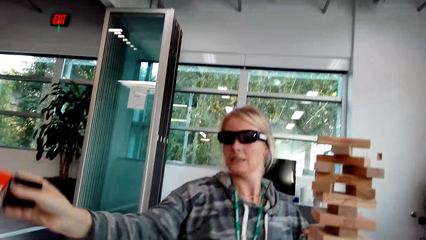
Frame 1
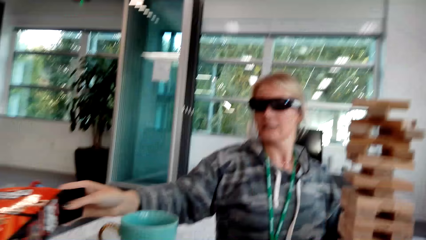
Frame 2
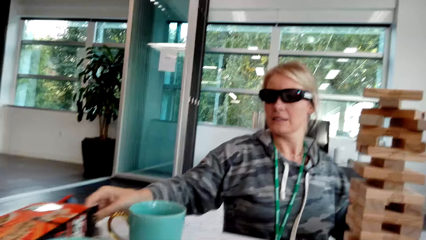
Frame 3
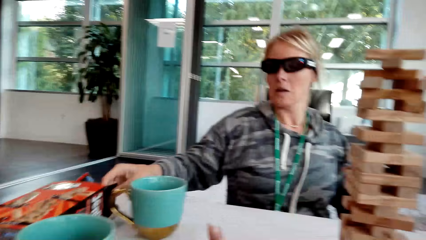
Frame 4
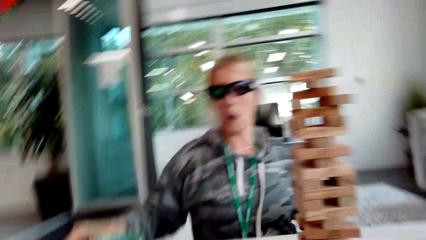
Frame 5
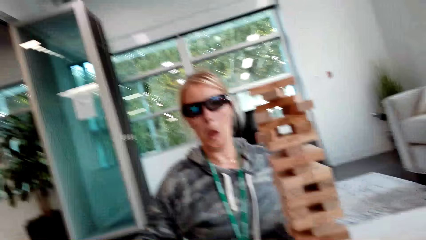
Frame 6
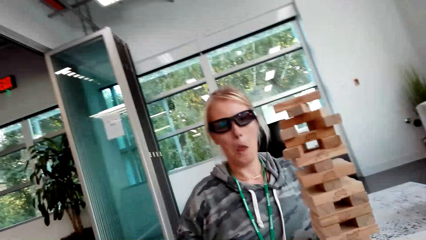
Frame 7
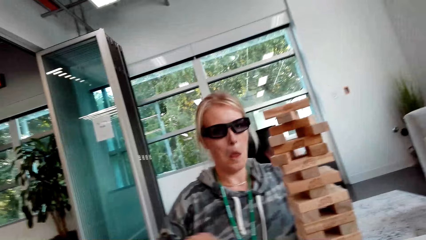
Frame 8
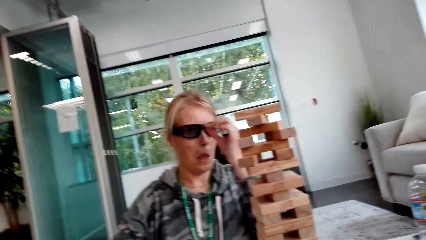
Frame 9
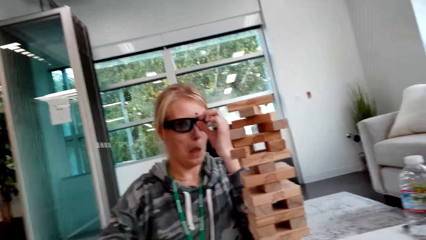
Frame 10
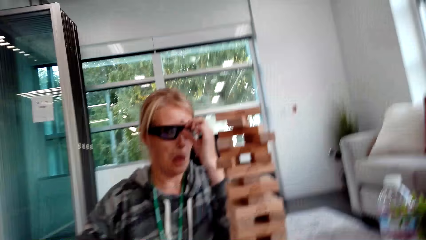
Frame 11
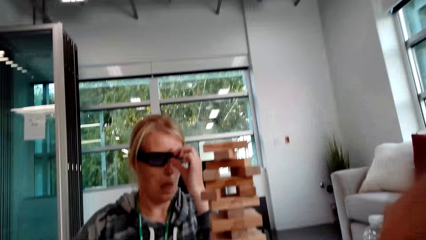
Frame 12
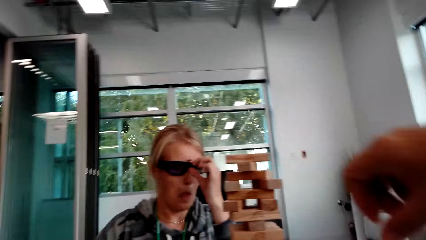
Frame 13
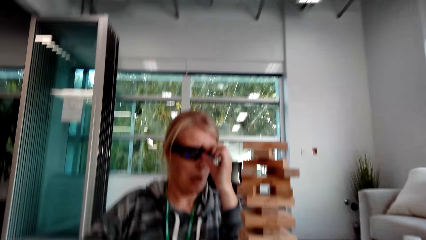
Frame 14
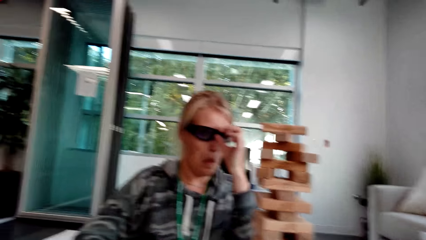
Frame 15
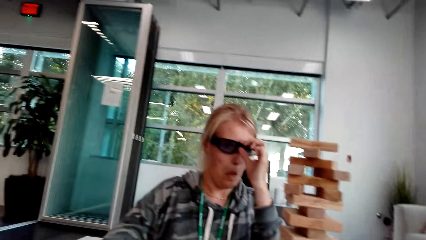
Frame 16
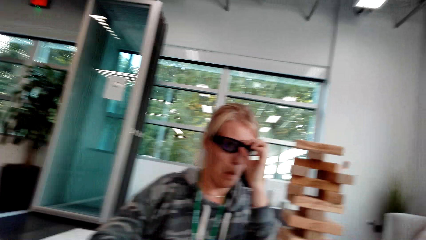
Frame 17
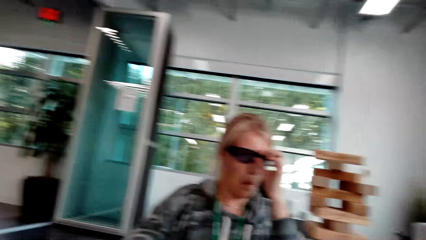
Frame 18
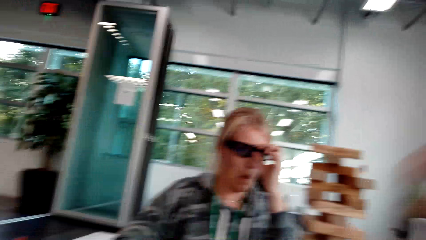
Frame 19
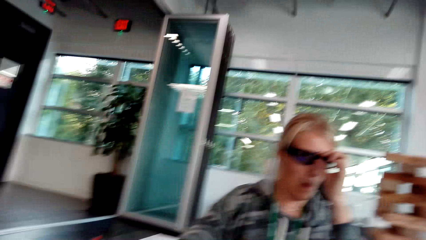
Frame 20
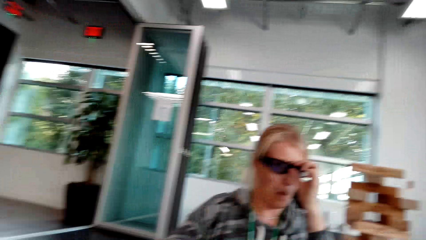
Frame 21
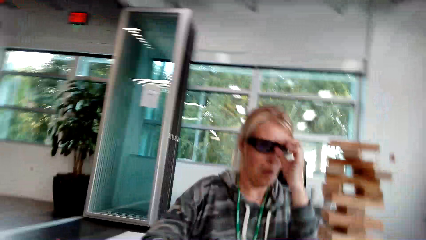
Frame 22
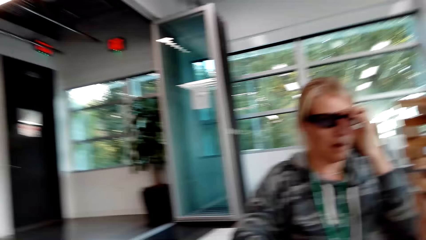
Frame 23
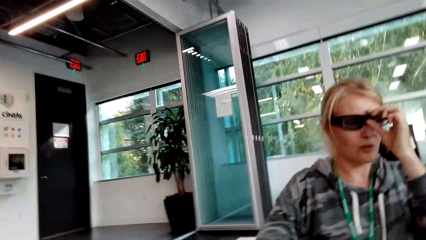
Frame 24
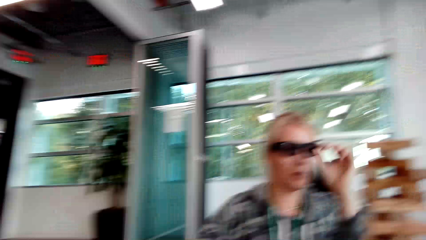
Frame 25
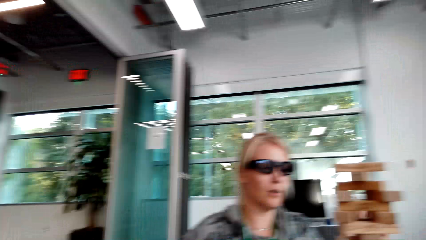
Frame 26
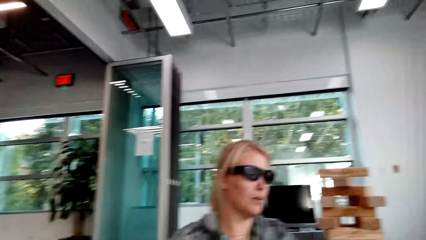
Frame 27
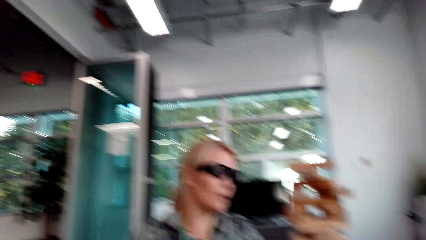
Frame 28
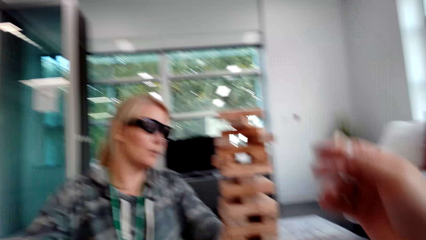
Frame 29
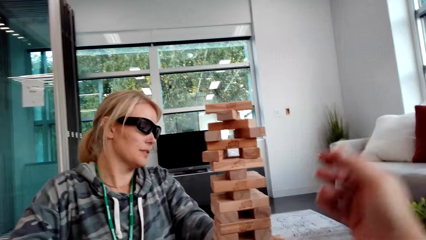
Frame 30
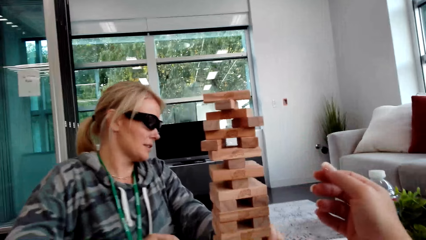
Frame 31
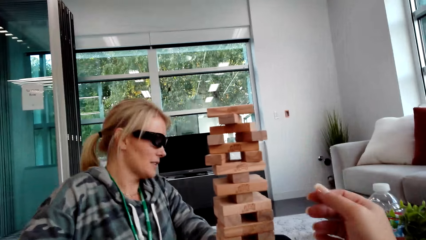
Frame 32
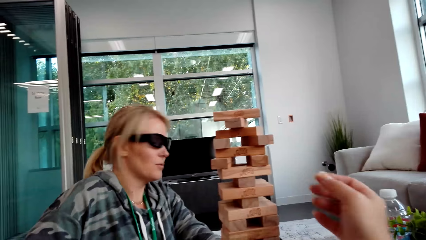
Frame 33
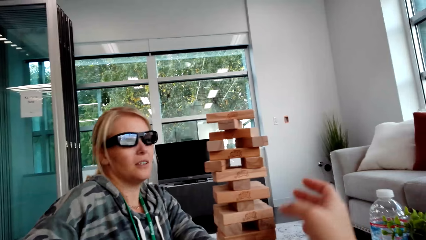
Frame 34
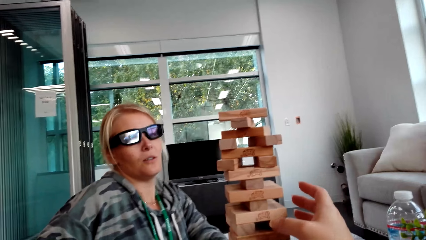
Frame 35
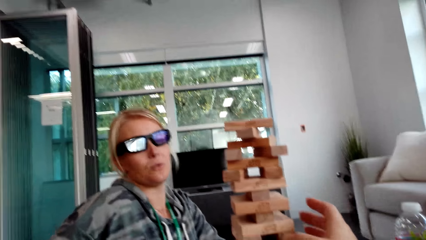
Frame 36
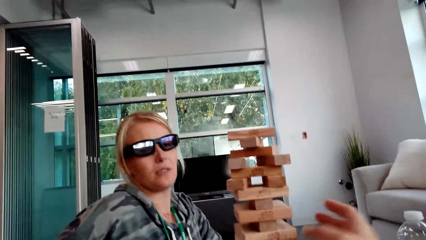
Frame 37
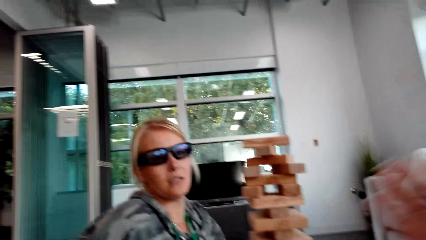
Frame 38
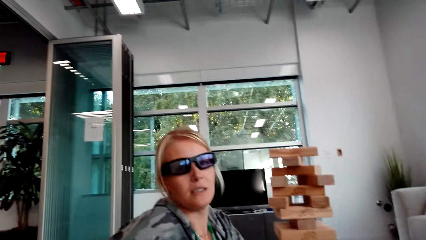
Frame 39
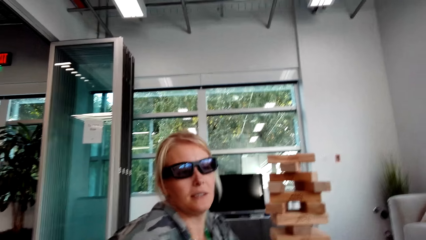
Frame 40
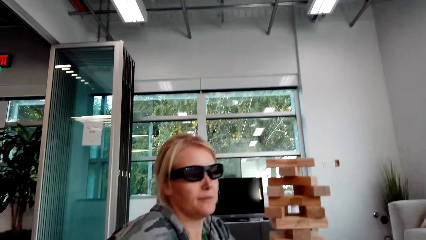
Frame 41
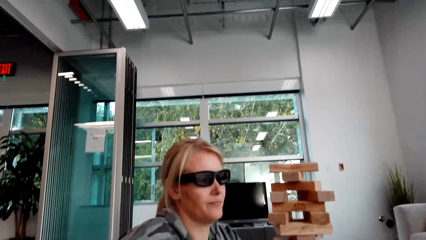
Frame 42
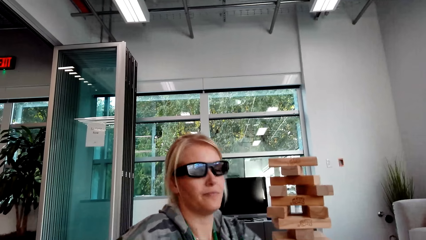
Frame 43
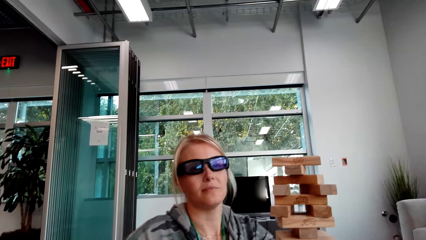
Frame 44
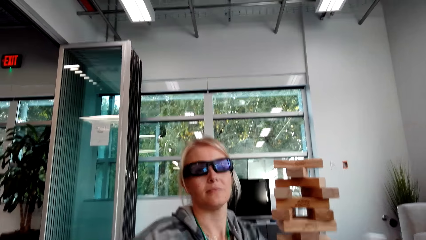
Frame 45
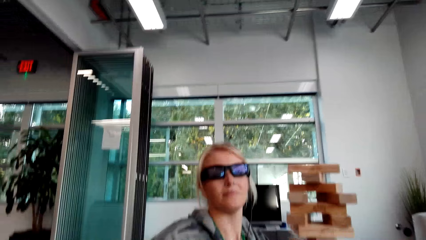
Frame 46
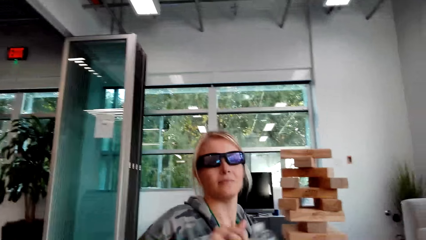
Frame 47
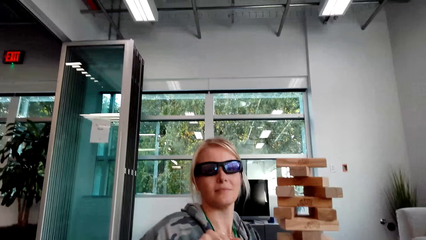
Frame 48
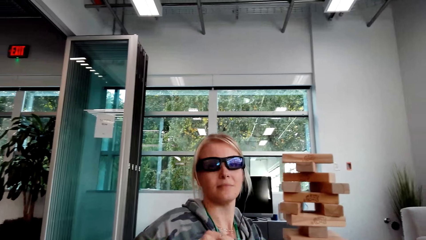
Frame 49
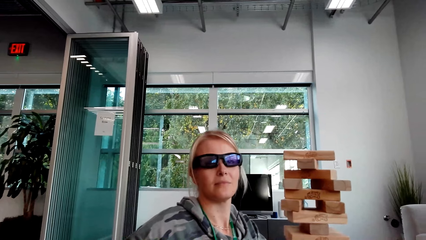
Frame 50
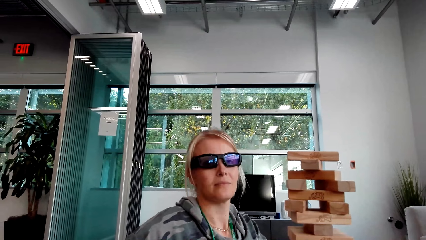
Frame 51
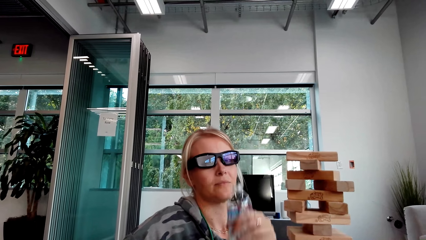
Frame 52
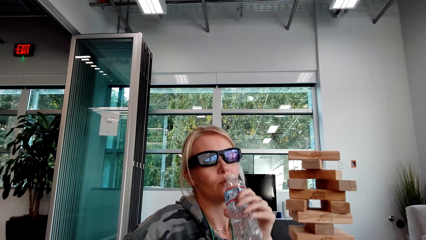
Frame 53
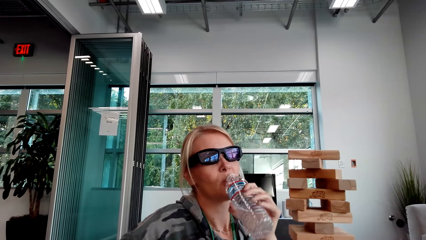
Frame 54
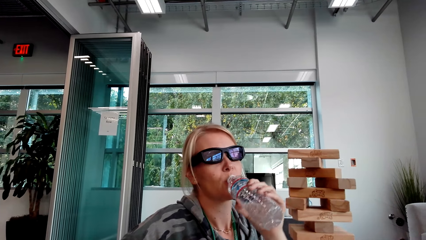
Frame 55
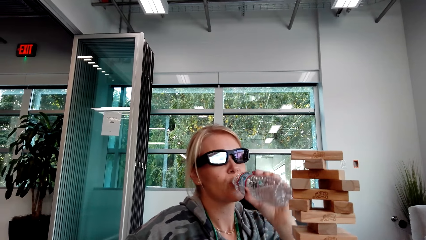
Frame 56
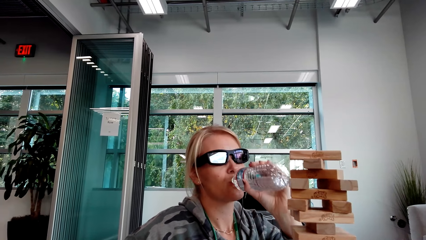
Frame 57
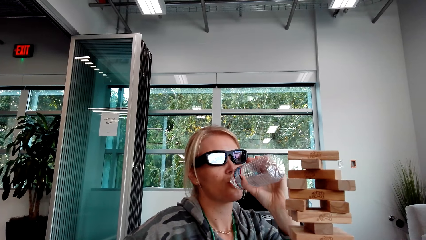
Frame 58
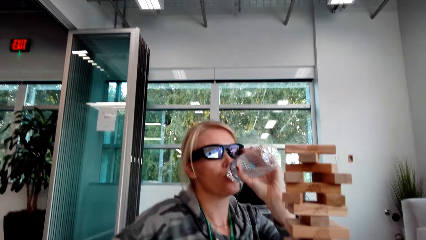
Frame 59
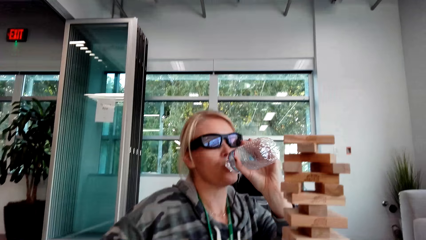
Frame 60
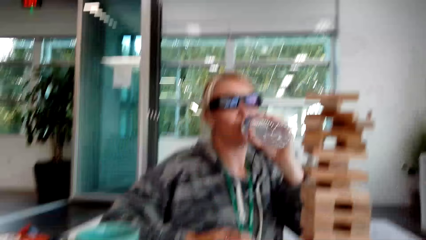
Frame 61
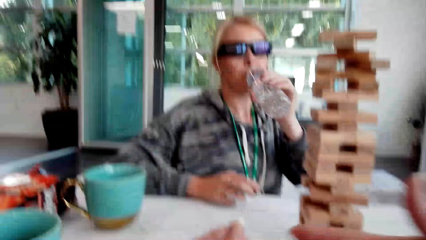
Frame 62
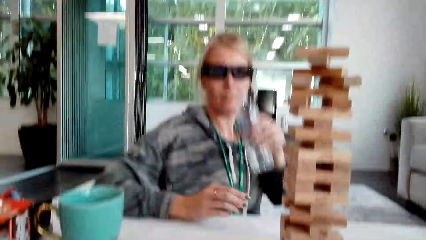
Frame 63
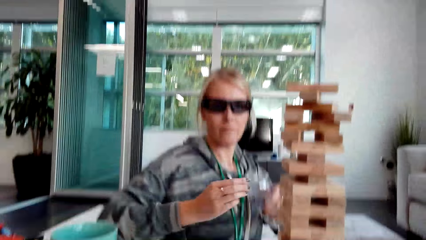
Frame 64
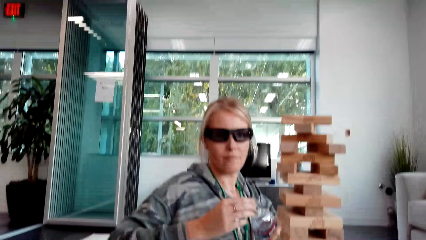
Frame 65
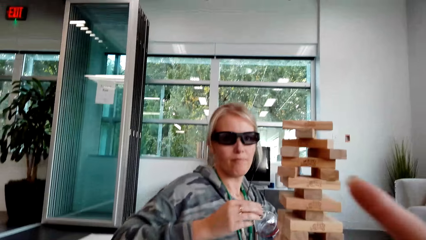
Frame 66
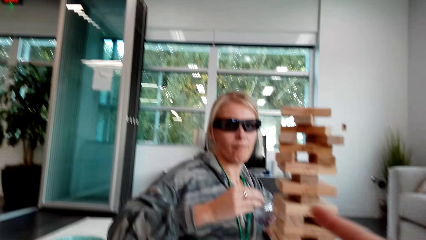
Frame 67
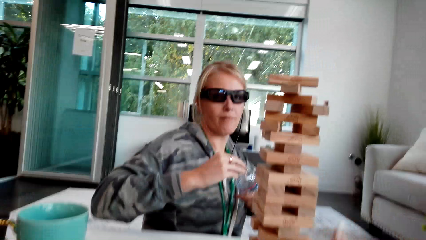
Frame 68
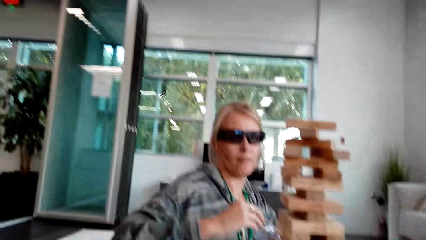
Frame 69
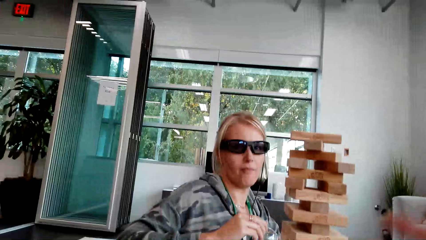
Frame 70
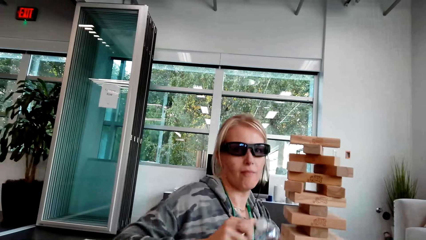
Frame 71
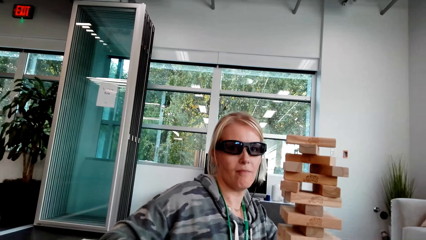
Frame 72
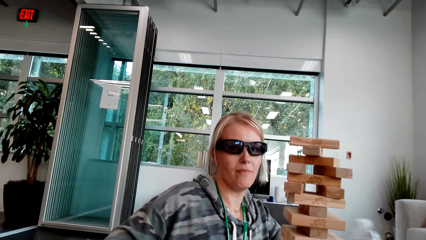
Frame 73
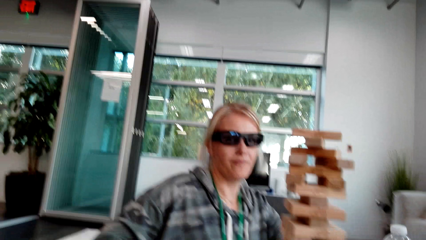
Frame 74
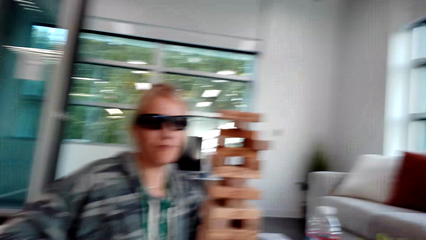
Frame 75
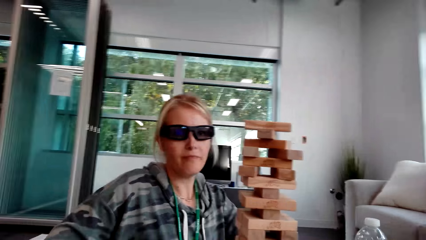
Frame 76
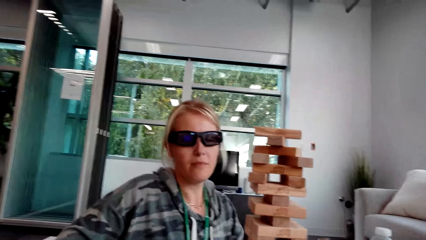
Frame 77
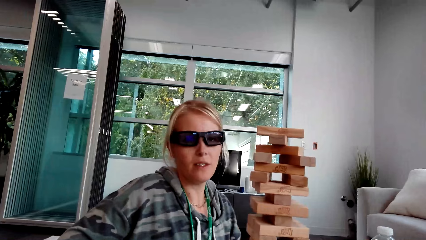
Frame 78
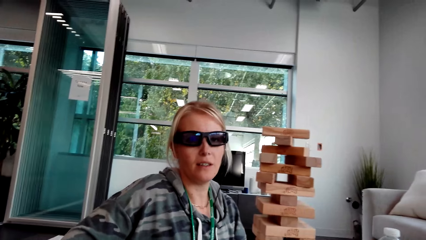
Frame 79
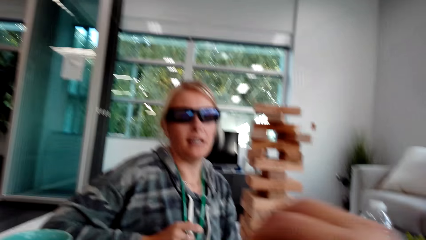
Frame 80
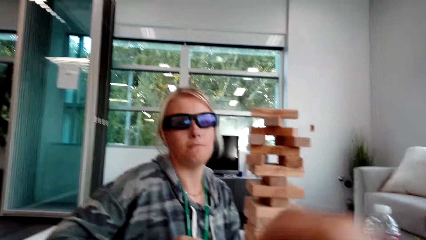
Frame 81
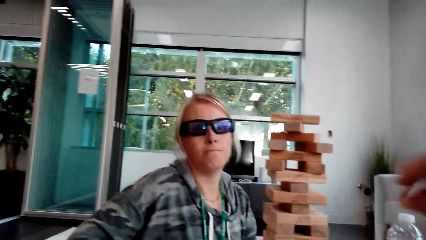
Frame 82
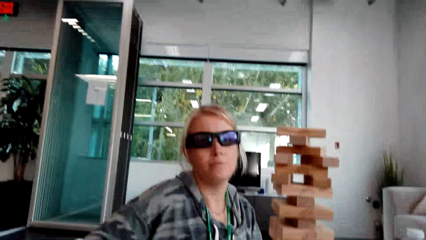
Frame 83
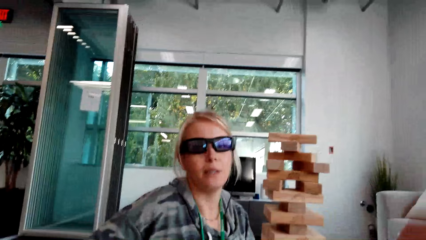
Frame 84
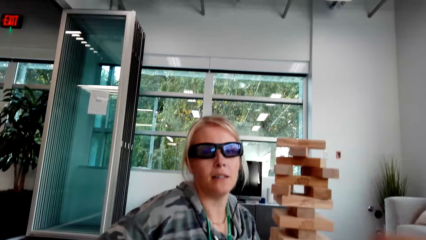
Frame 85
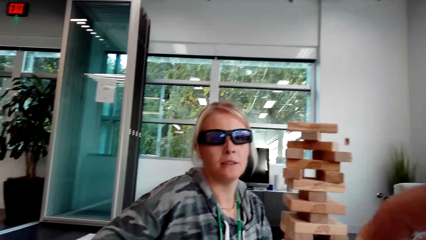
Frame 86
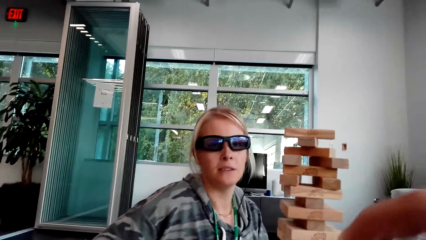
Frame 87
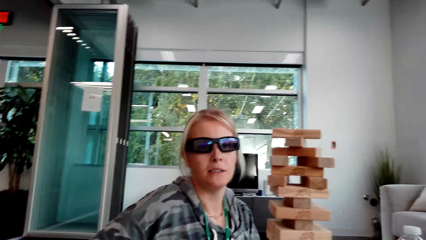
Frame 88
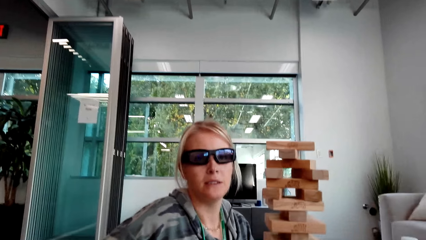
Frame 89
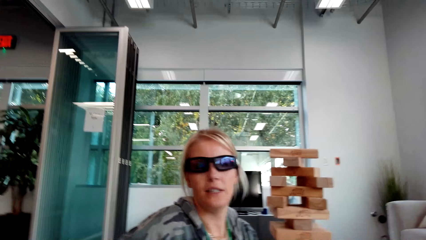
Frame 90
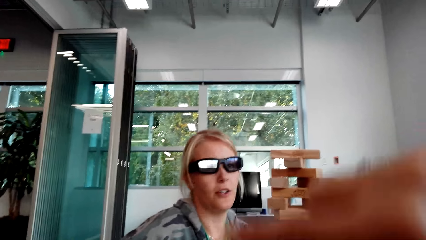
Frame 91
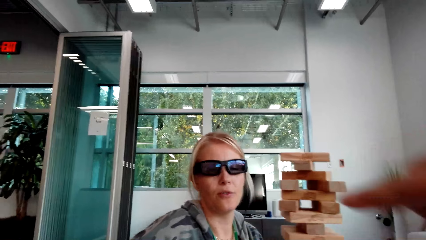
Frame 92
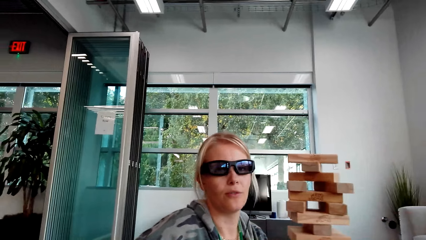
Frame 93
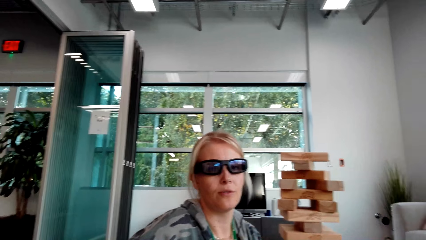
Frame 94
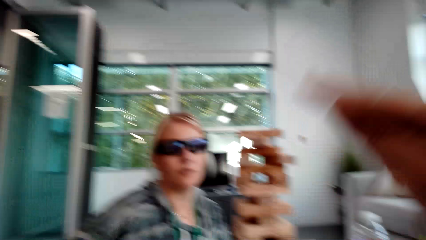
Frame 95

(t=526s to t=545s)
A woman places boxes on the table, placed a block on other blocks, drank water and picked up the boxes. The woman touches the goggles. The camera wearer interacts with the woman. They talk. The woman drinks the water. The woman closes the bottle. The camera wearer moves the hand. The woman talks. The camera wearer moves the hands.
